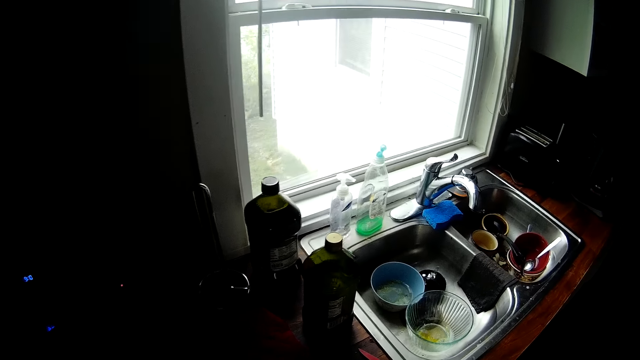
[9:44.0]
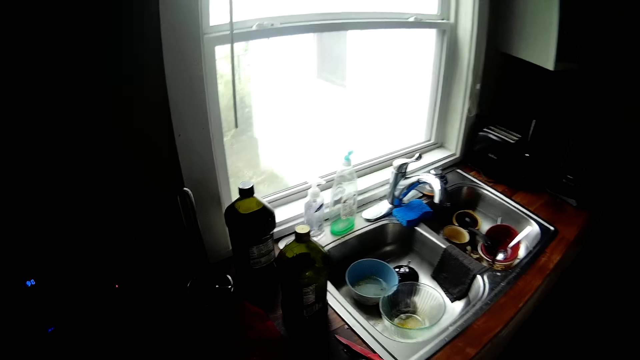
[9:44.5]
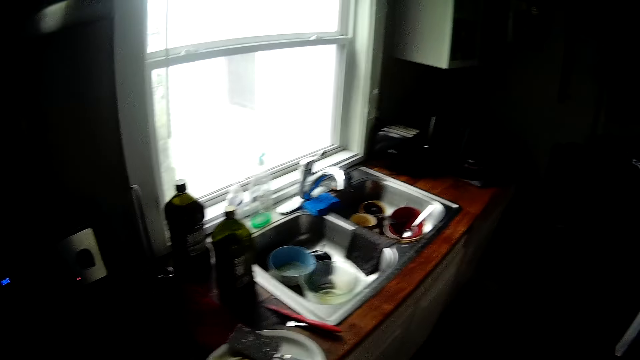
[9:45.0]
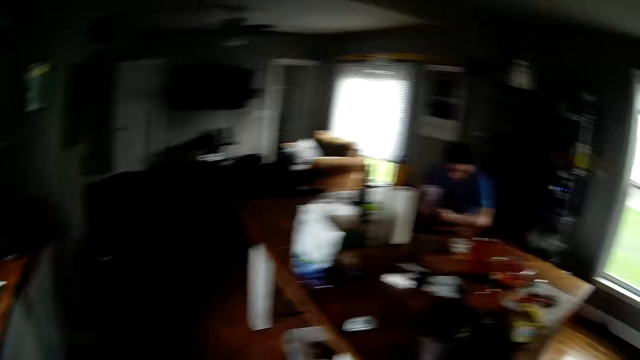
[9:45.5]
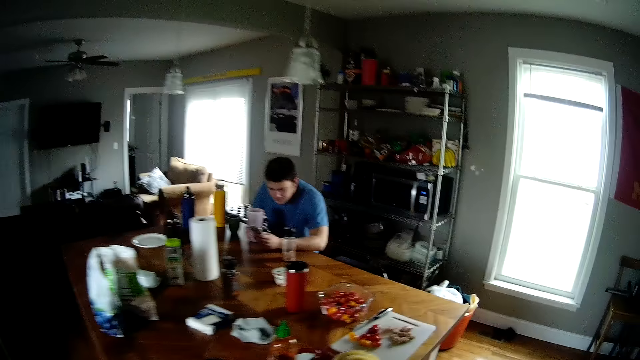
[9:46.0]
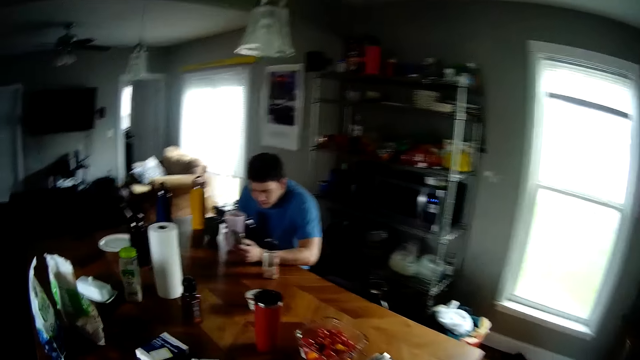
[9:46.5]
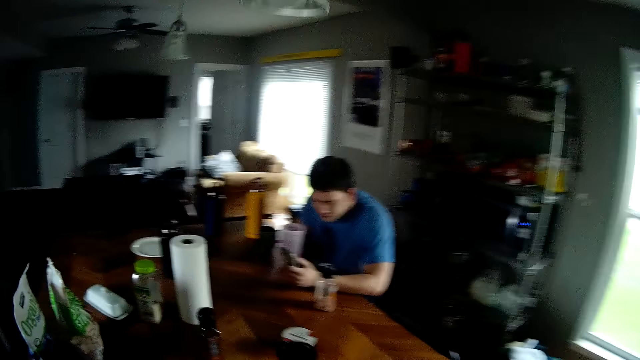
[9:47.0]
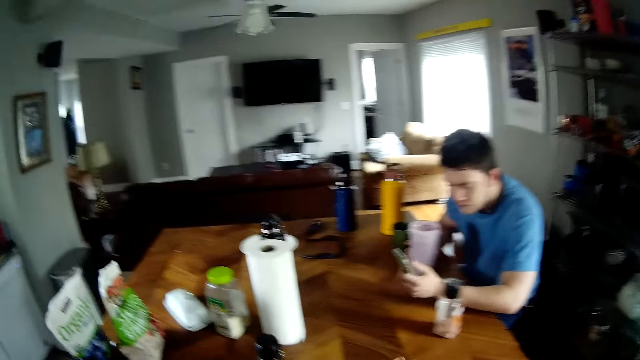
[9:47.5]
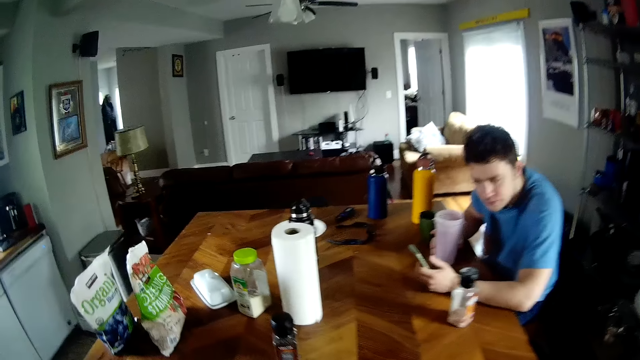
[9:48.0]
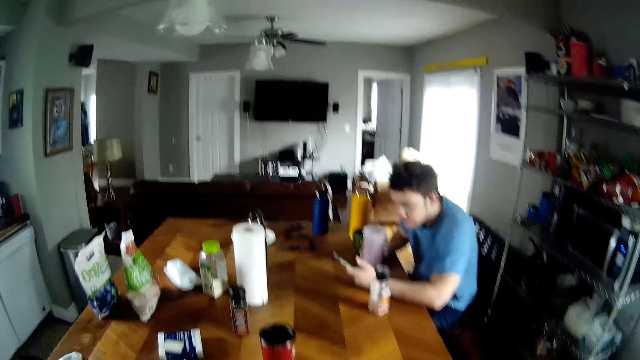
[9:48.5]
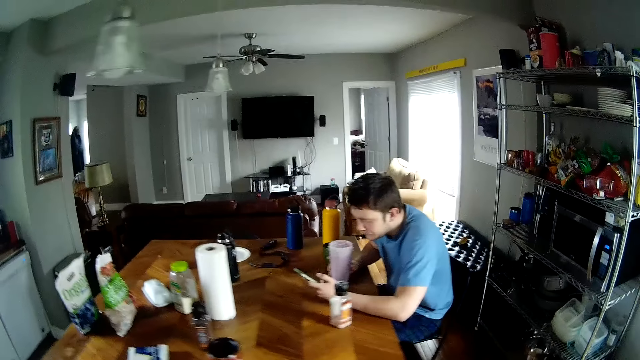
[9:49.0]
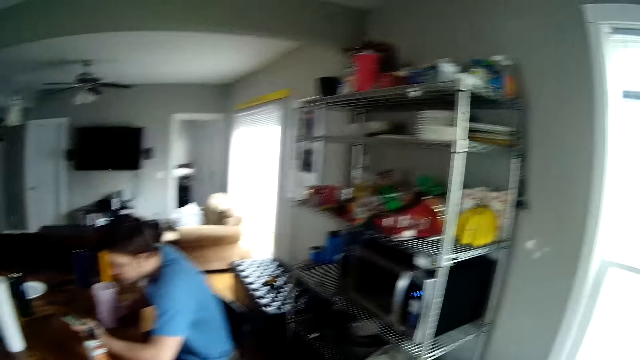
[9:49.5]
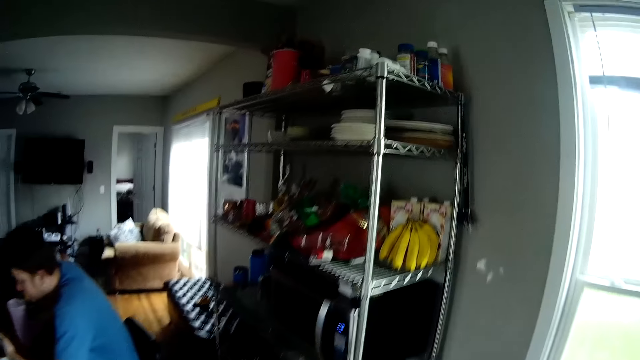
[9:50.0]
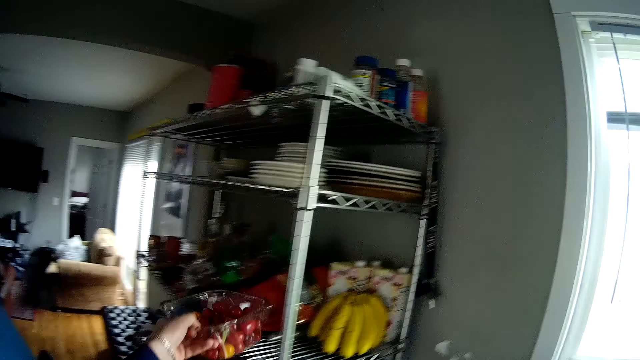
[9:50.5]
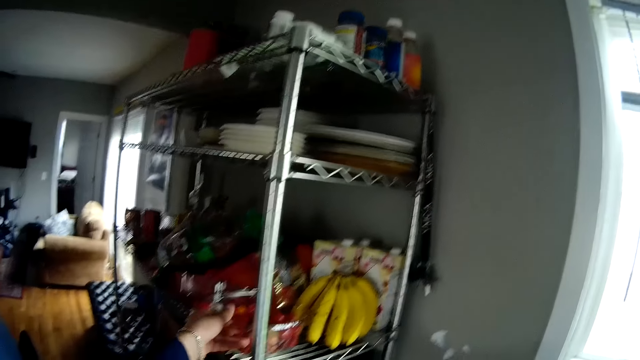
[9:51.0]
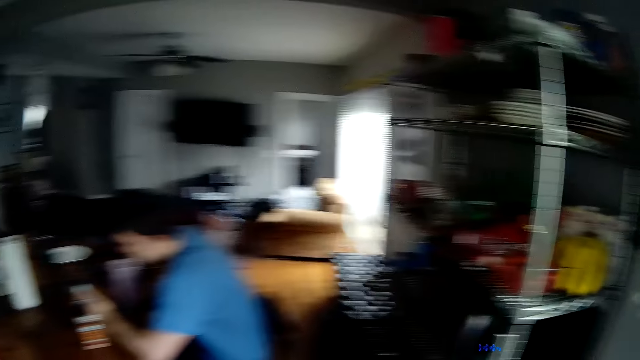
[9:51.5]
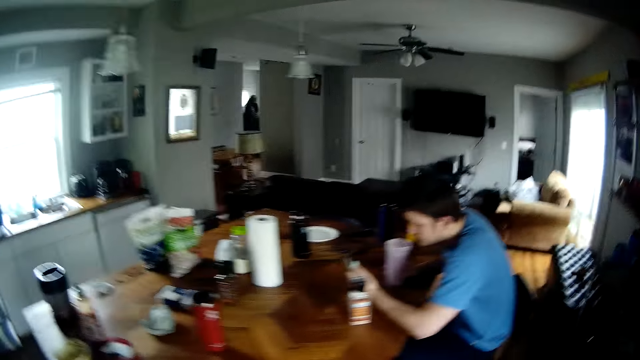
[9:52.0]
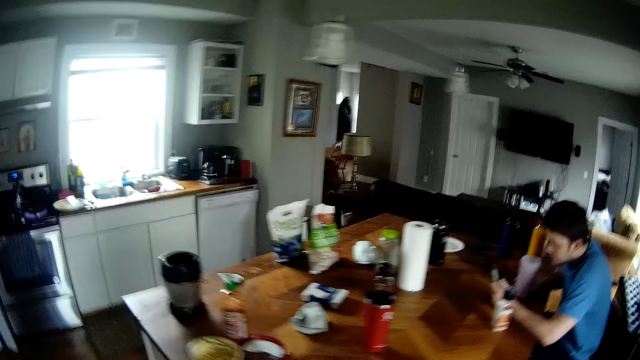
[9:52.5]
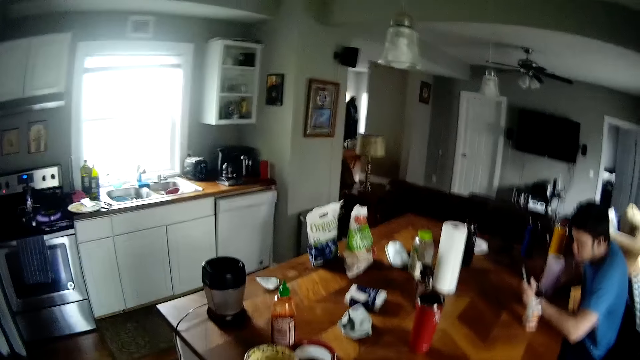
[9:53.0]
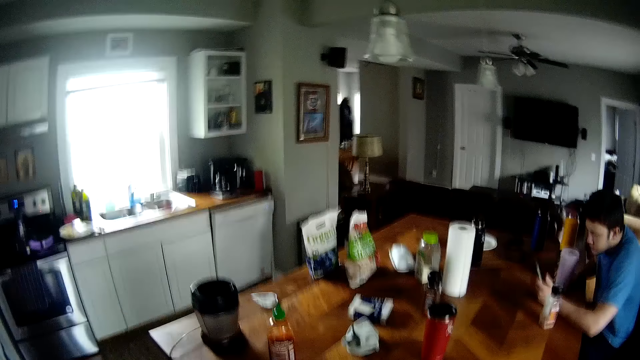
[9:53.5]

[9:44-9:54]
The camera wearer walks away from the cooker. The man operates a cellphone with his left hand. The camera wearer stares at the table. He drops a bowl of tomatoes on a kitchen rack with his left hand. He walks towards the cooker.

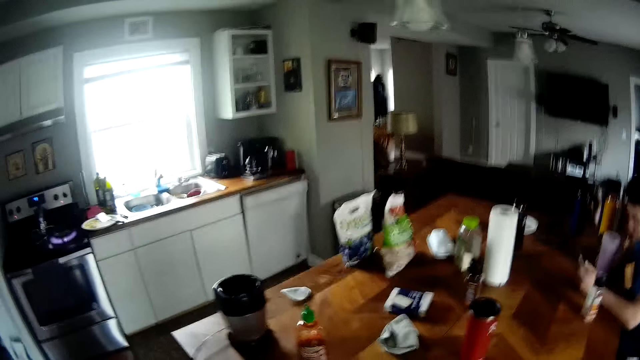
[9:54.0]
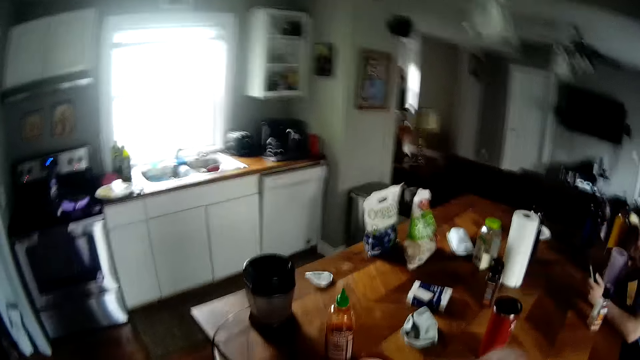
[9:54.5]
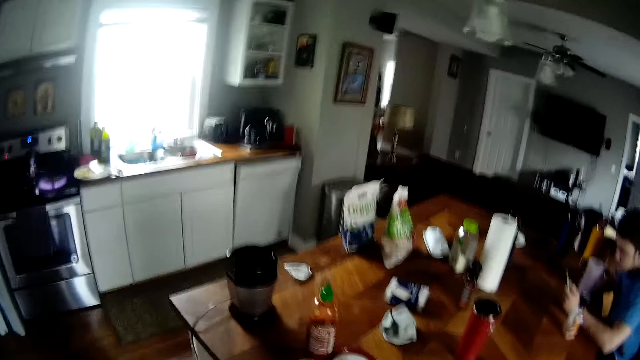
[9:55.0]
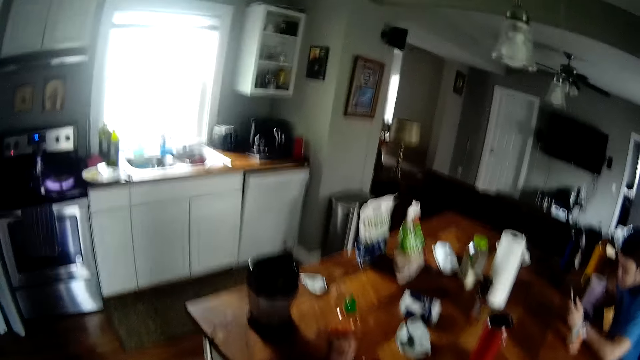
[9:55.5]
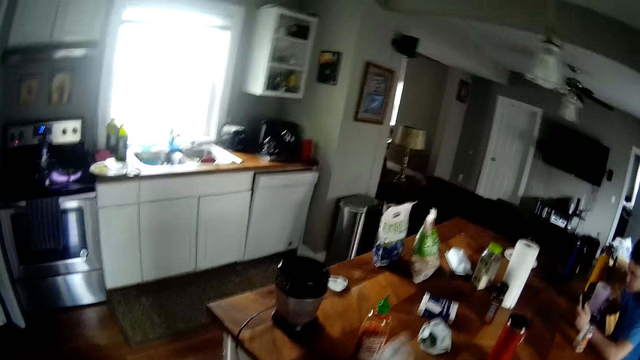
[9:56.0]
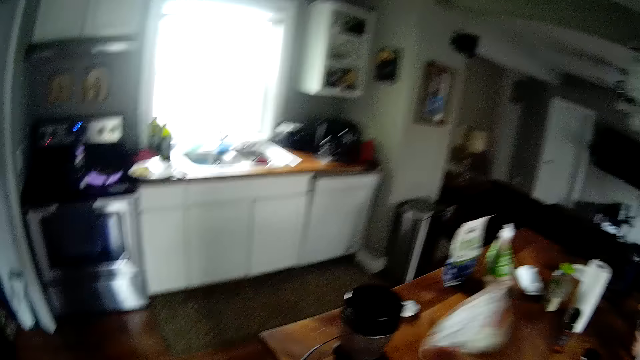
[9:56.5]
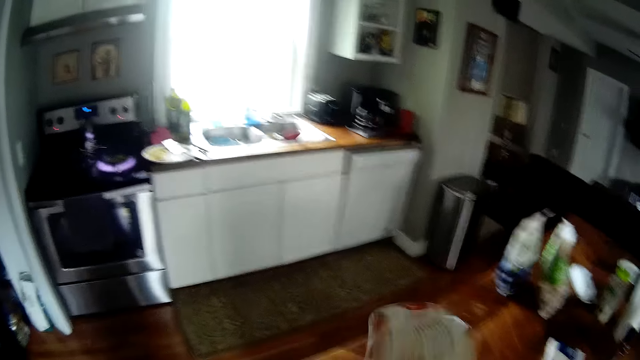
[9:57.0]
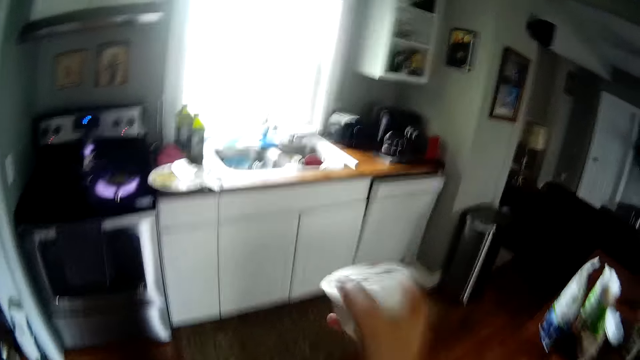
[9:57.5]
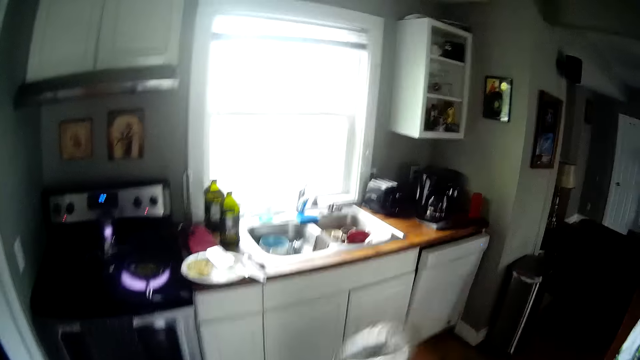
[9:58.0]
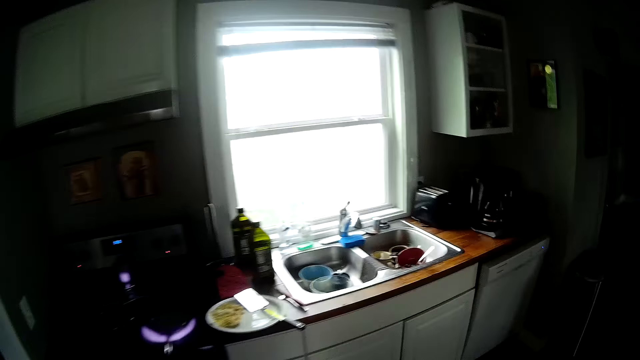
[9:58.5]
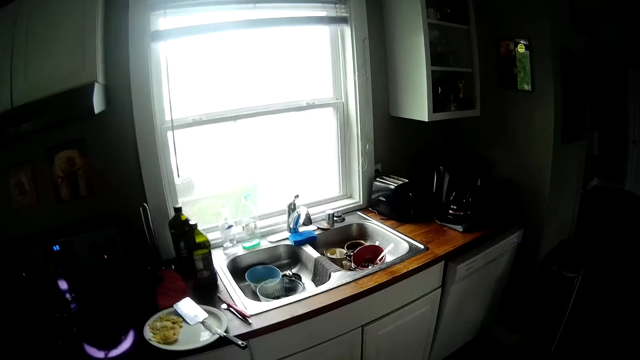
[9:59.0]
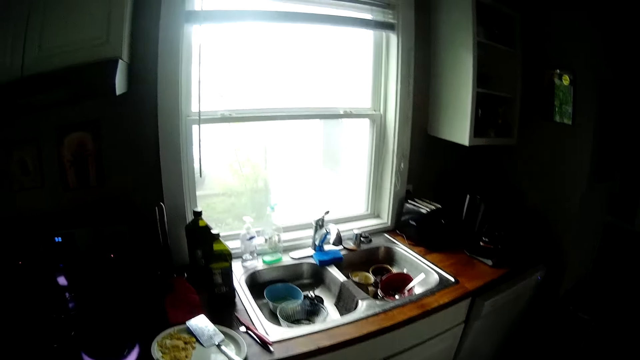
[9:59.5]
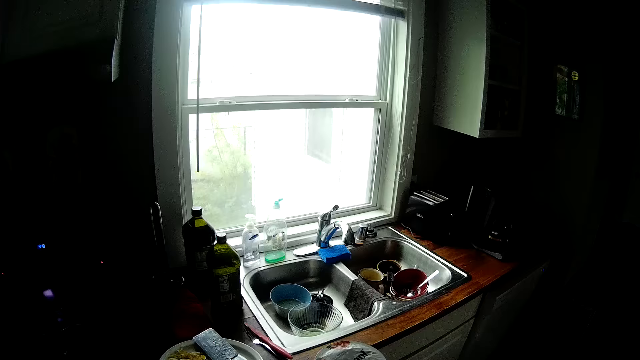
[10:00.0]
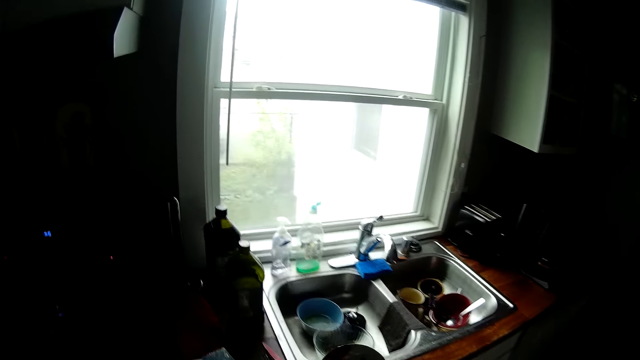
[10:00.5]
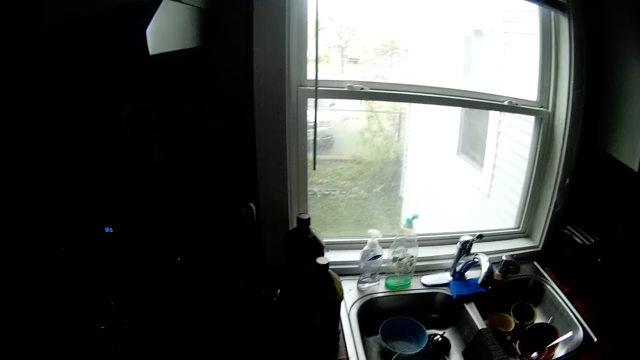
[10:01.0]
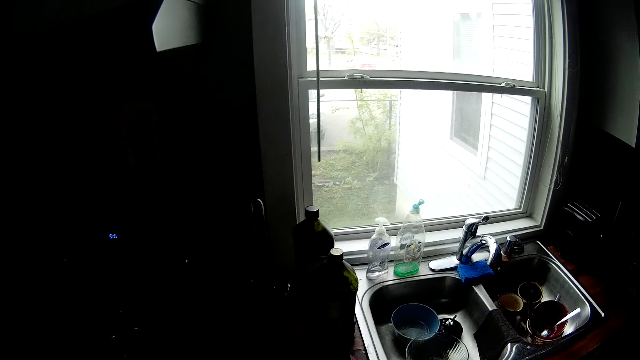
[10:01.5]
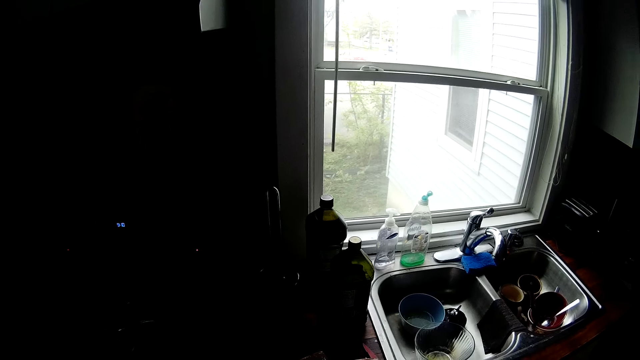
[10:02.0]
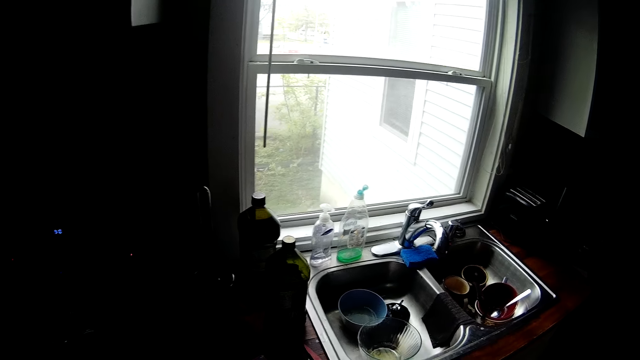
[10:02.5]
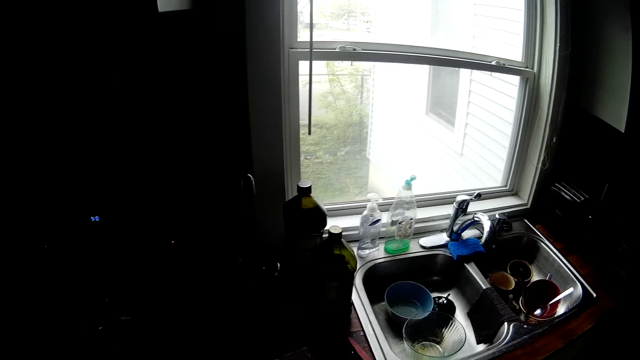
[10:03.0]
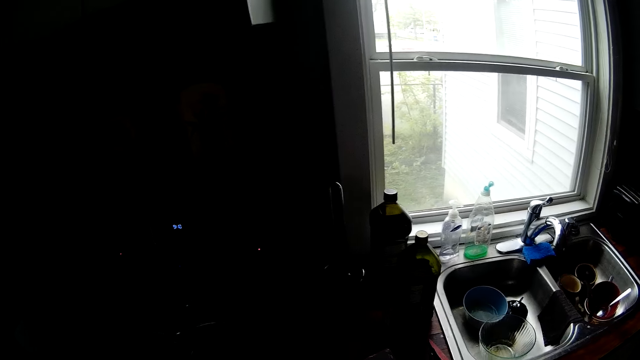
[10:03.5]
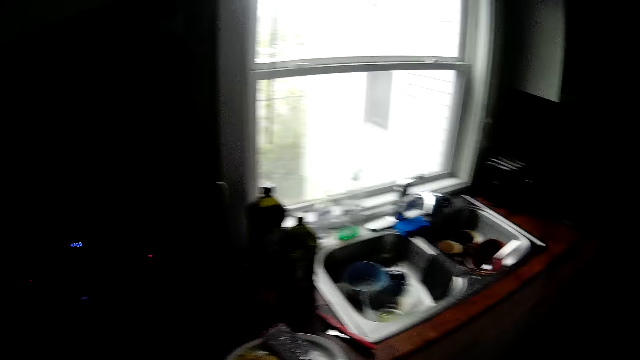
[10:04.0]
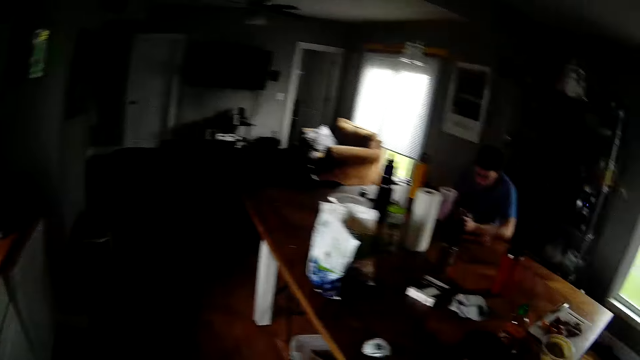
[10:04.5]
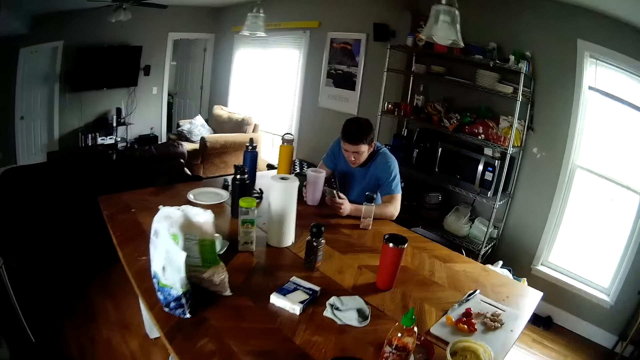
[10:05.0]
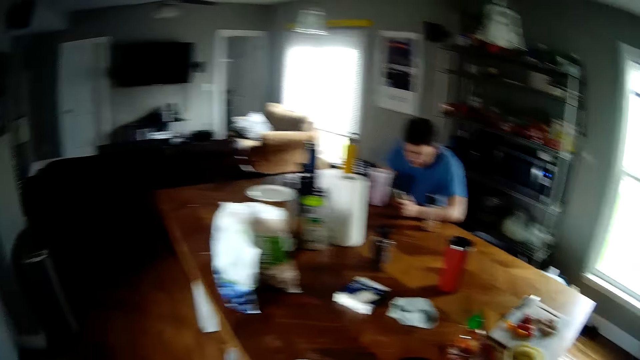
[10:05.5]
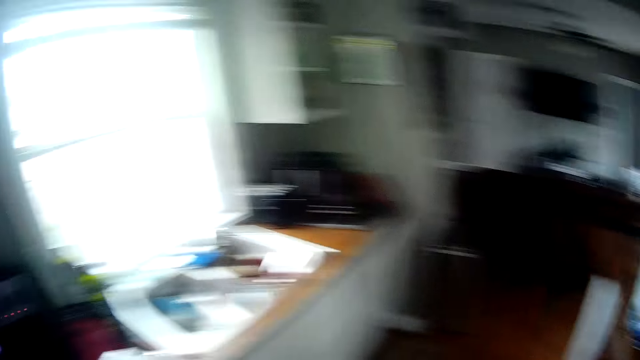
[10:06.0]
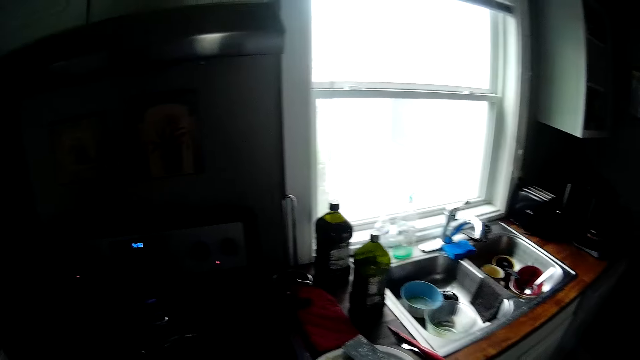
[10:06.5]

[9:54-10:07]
The camera wearer stares at the table. He shakes a plate of food with his right hand. He stares at the cooking machine. He stares at the table.
